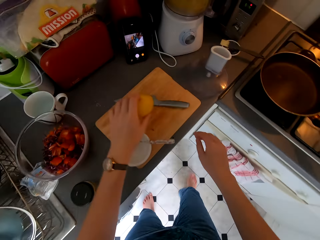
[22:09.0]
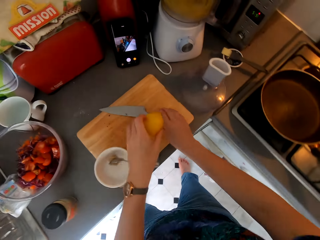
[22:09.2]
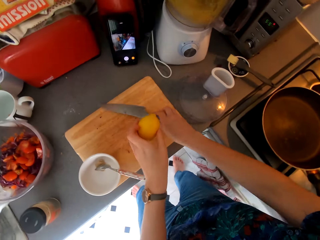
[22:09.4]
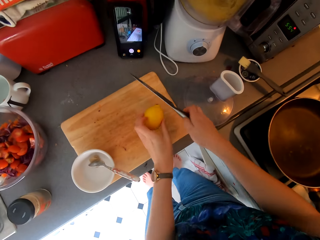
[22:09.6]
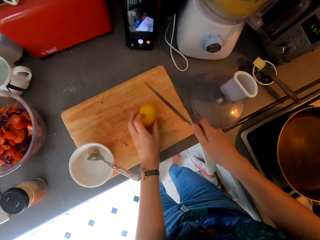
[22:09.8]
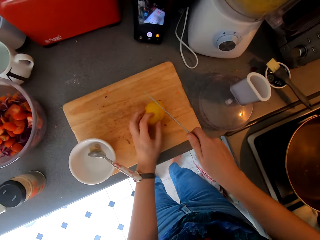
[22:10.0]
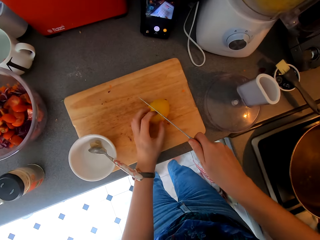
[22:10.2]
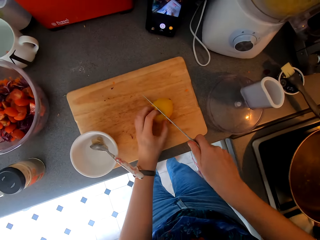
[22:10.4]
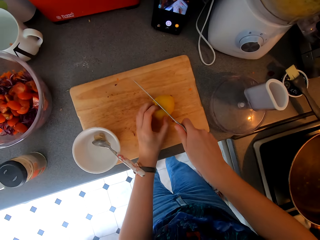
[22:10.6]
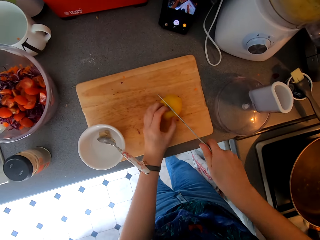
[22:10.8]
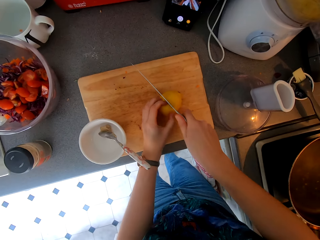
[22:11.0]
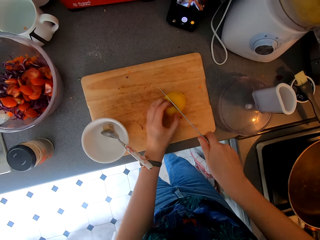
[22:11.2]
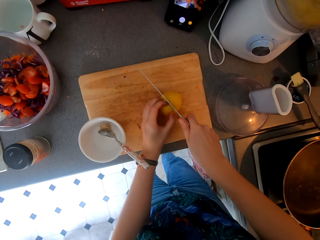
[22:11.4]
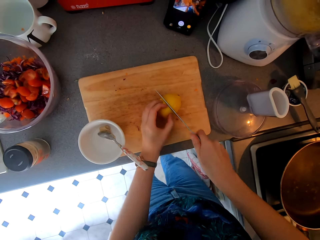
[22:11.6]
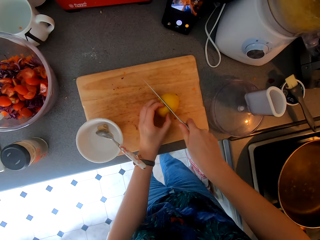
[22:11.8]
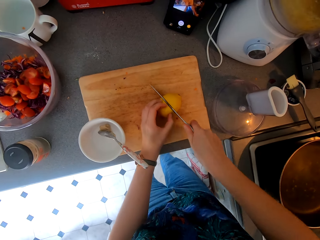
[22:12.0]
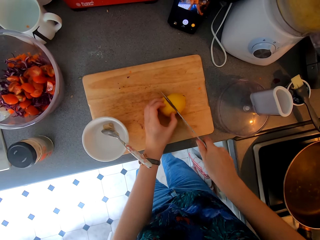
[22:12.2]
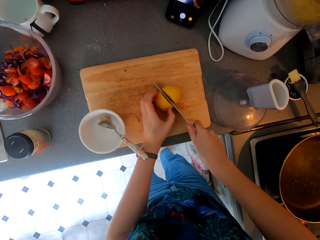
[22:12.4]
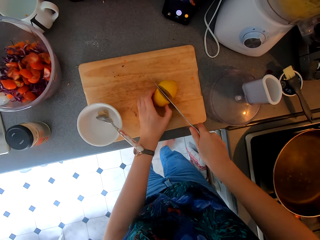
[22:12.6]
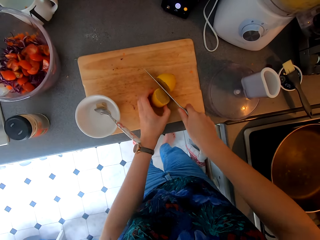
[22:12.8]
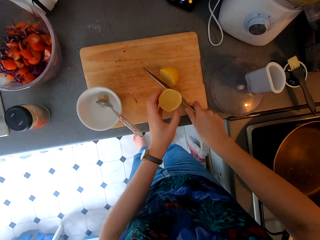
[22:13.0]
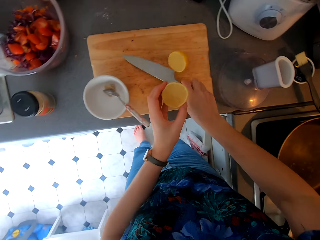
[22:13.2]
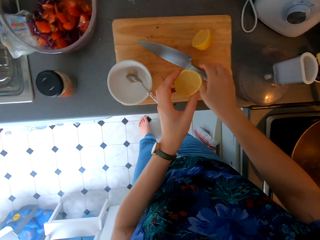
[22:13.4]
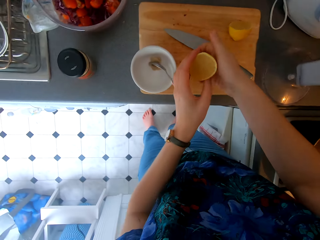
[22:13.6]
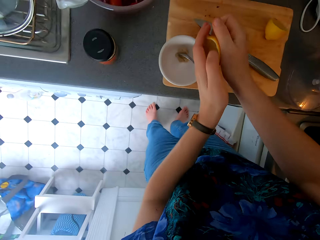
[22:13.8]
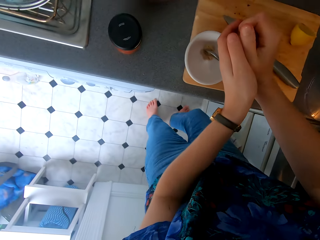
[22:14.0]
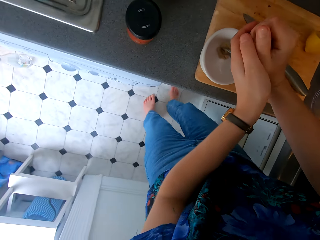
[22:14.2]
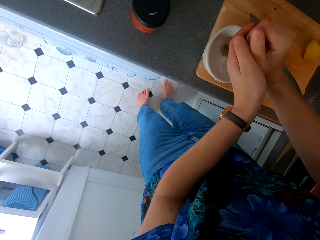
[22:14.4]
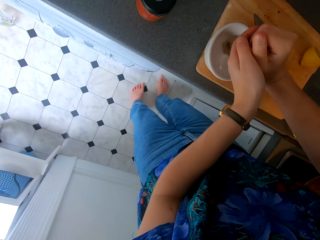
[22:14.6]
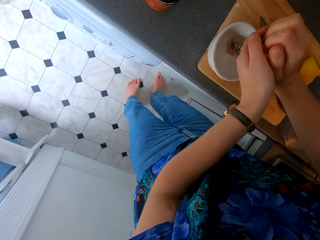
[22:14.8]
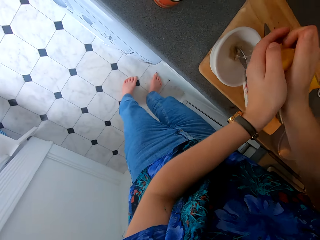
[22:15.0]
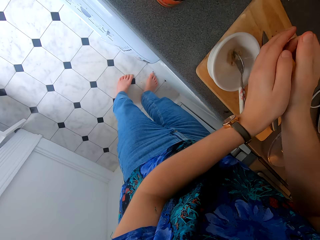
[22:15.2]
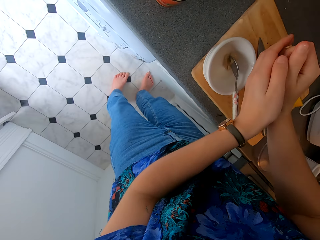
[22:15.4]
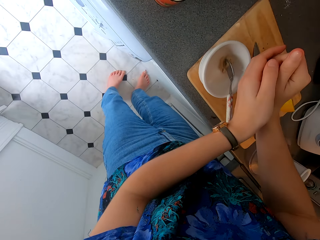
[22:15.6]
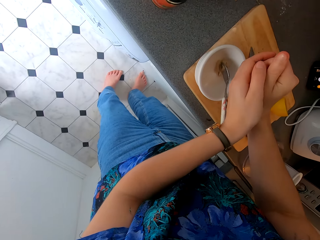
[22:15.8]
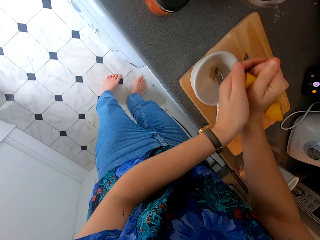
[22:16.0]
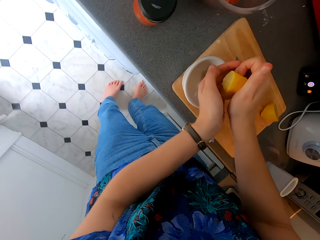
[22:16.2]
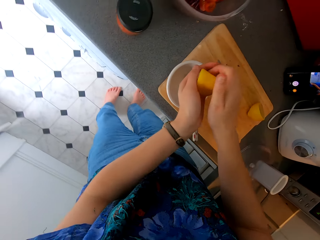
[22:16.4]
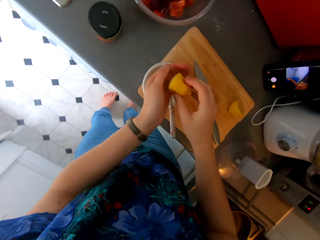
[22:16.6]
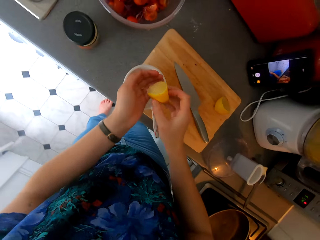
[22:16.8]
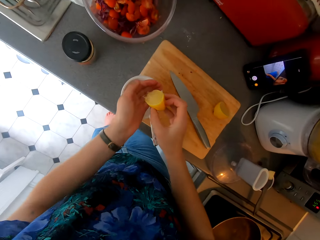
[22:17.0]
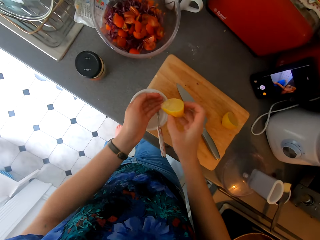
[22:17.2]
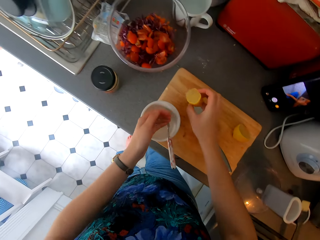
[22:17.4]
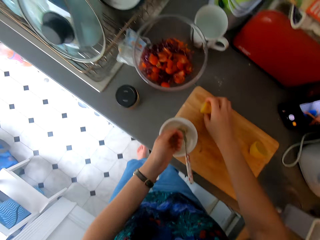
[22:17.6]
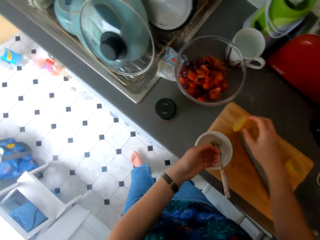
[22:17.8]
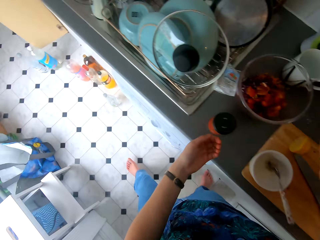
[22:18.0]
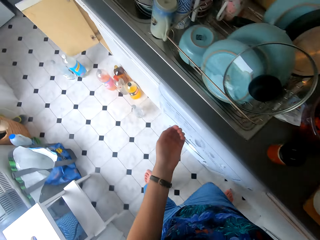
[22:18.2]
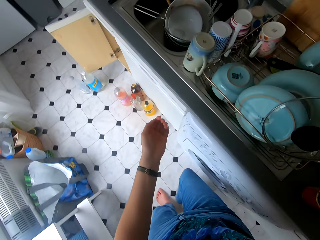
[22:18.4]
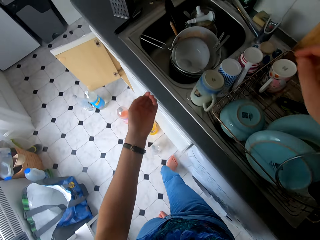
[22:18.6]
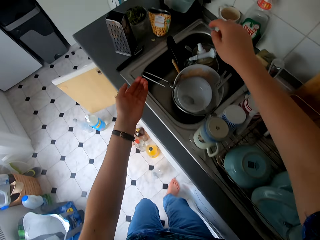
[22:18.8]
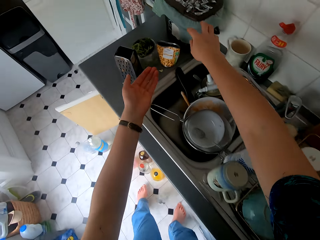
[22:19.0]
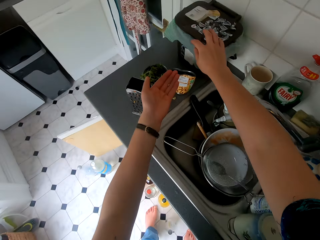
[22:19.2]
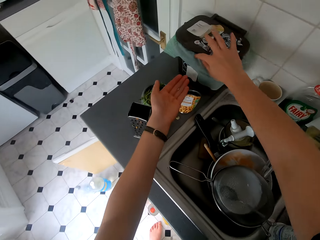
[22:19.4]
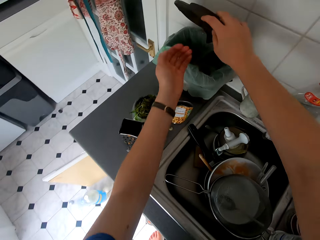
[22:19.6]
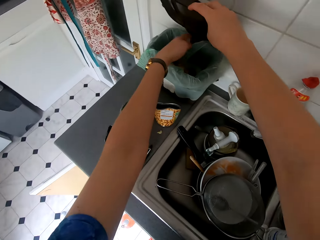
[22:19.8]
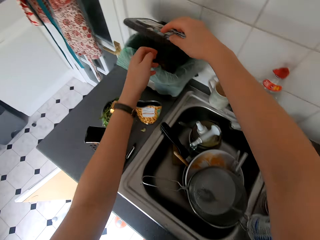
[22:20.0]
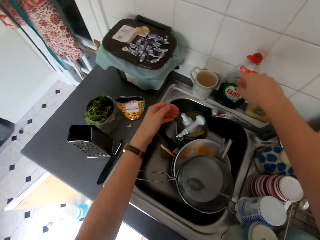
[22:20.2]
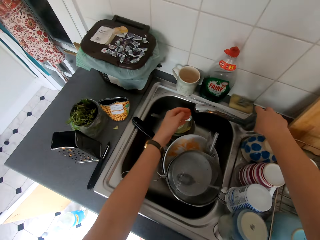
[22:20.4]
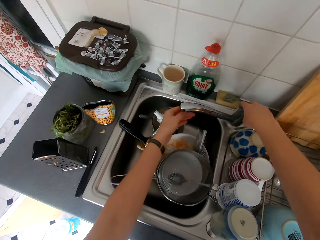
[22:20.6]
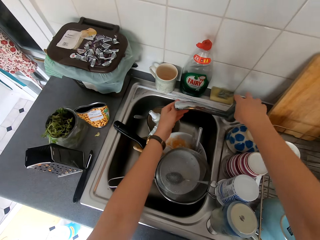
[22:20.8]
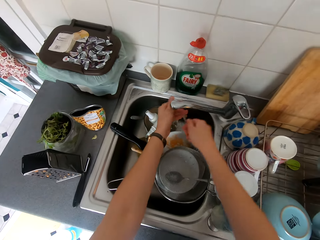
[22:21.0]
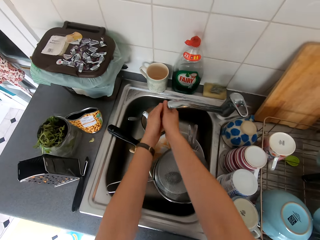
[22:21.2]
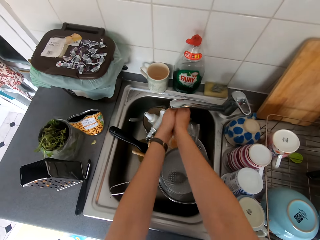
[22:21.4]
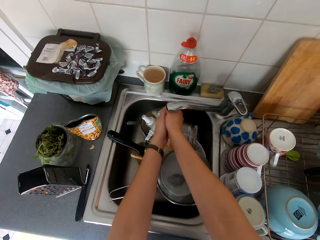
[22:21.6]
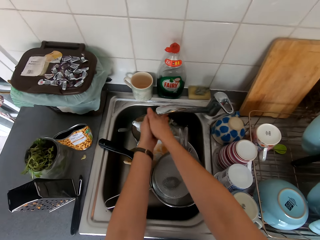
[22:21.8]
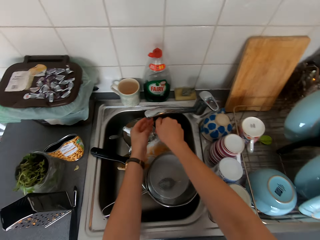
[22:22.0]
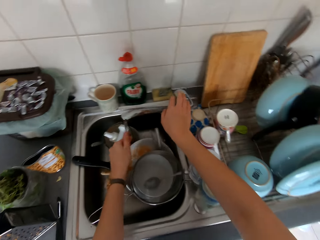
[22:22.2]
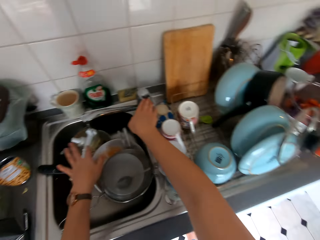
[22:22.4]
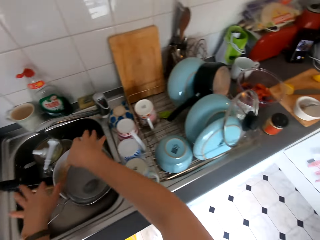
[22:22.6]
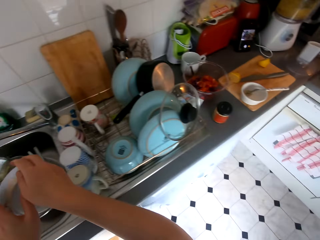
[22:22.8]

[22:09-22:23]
The camera wearer moves towards the countertop. She cuts the lemon. She squeezes the lemon in the plate. She places the lemon on the chopping board. She moves towards the sink and walks around the kitchen. She throws the lemon seeds in the dustbin. She opens the water tap and washes her hands.

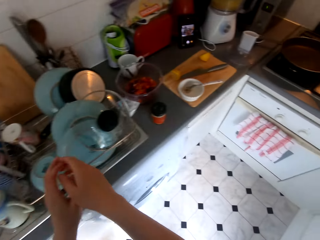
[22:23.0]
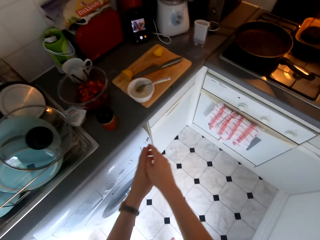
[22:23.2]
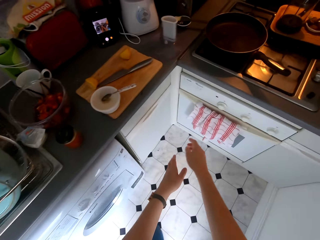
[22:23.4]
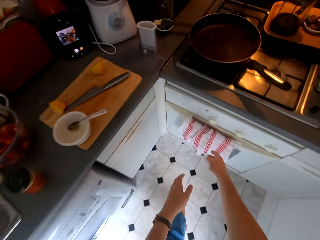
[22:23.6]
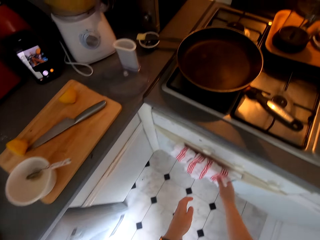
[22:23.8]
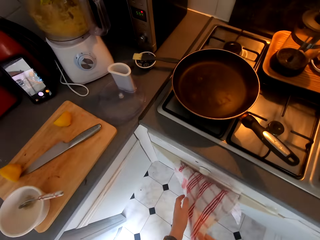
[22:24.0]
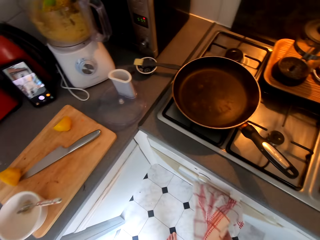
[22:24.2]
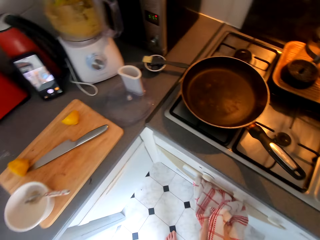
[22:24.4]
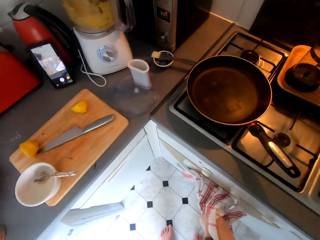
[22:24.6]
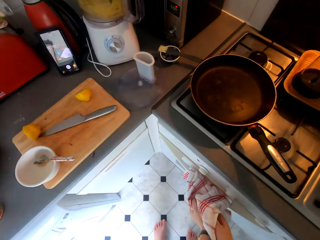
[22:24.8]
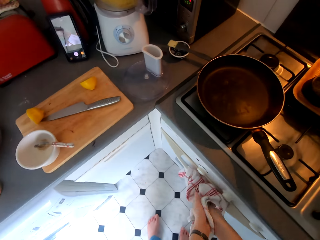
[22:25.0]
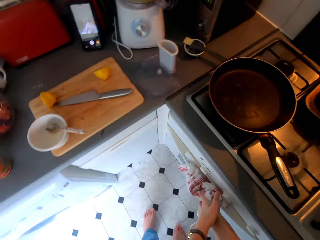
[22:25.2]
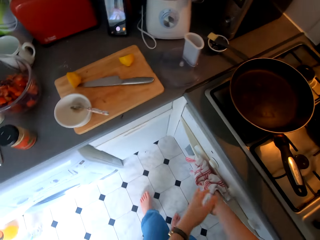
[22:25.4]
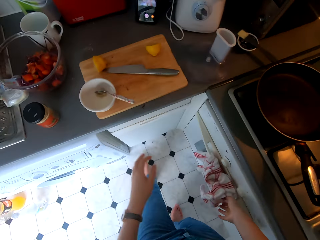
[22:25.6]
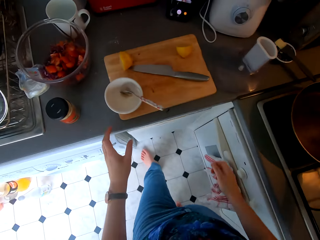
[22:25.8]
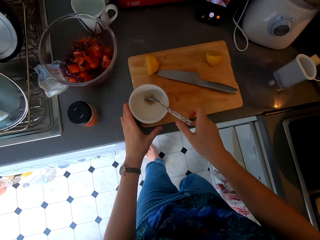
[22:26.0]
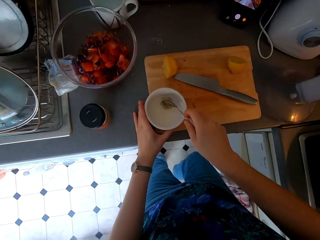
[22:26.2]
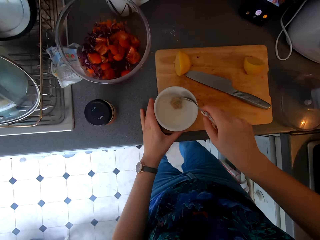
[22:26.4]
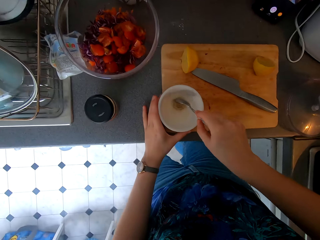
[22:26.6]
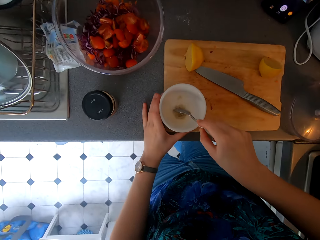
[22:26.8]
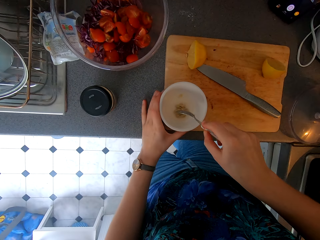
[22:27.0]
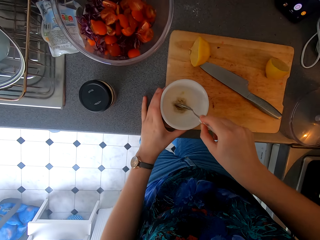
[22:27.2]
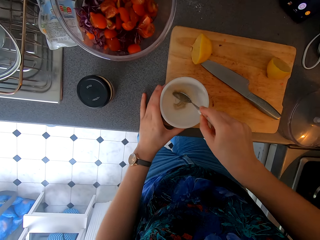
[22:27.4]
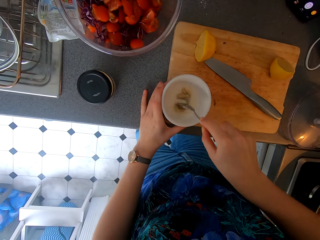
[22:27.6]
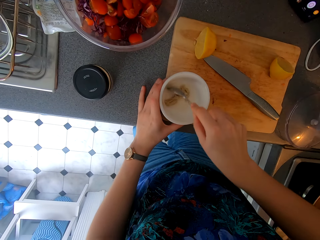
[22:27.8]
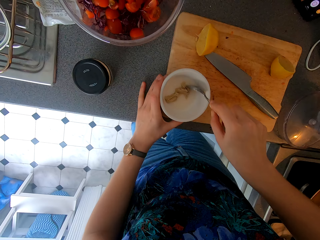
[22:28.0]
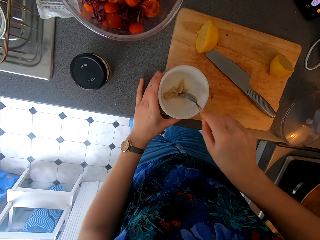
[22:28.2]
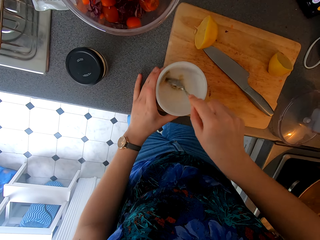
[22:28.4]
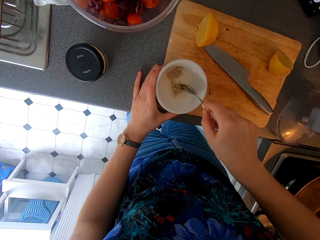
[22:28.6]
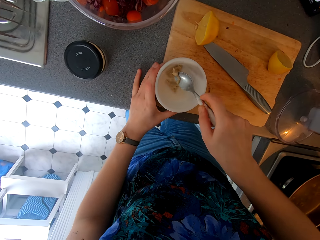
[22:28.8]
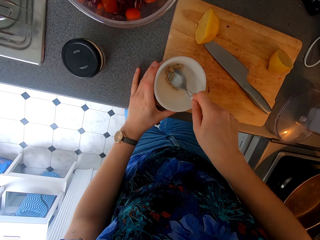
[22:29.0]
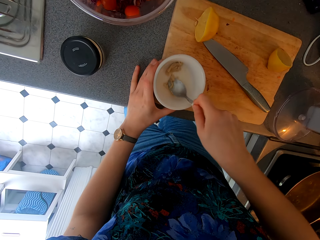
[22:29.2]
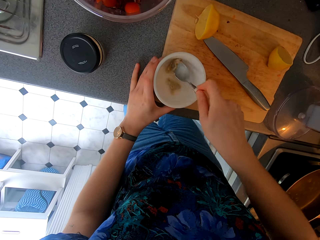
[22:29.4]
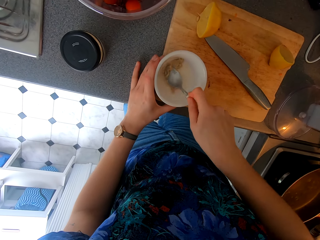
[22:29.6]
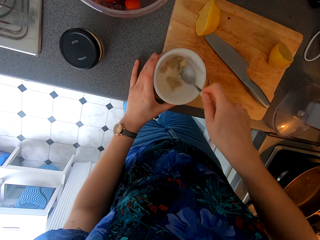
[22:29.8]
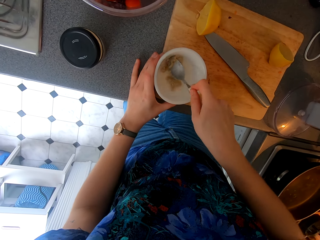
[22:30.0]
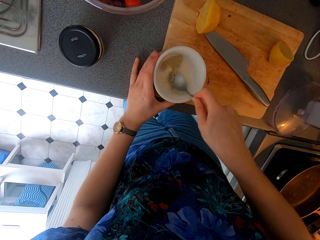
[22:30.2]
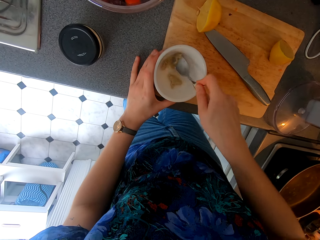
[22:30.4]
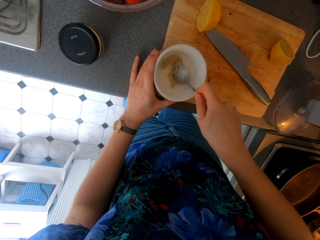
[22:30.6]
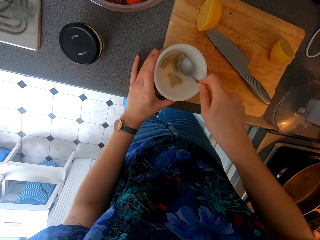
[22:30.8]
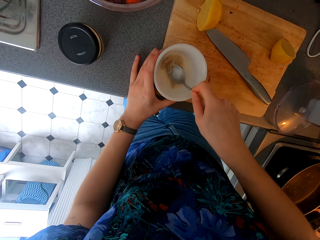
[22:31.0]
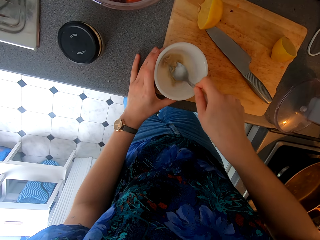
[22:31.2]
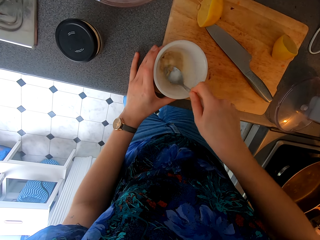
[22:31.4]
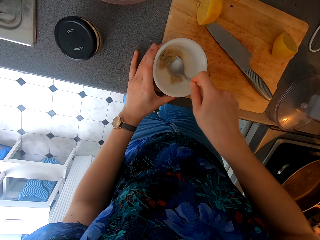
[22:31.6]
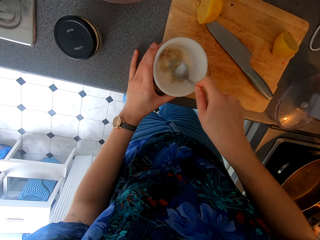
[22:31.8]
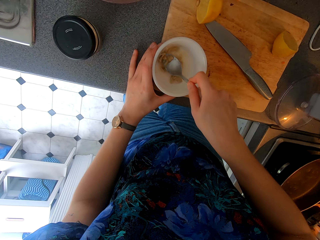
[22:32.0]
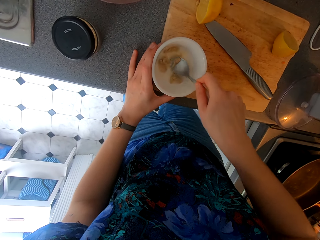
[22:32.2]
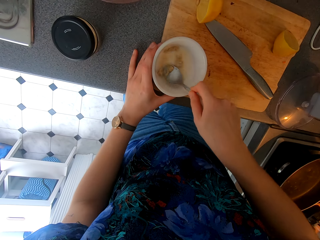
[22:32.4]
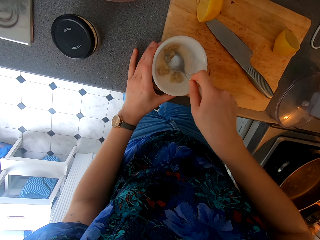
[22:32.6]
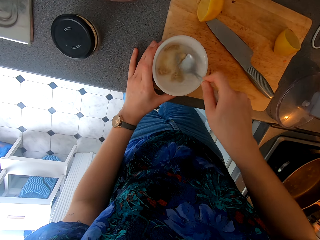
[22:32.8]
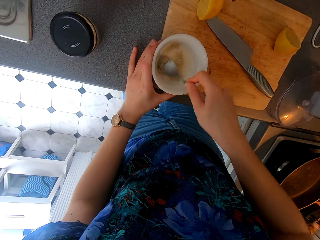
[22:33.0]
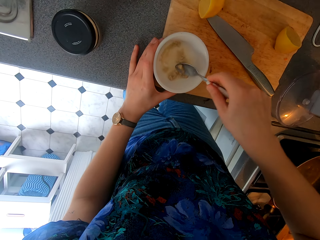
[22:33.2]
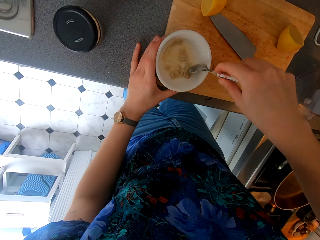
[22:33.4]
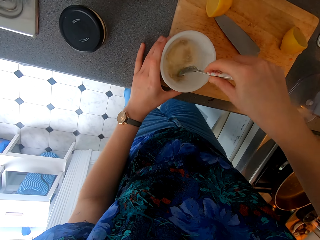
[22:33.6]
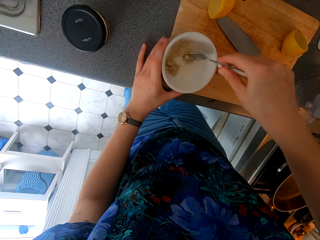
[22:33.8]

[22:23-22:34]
The camera wearer walks around the kitchen. She closes the water tap and moves towards the countertop. She wipes her hands with a kitchen towel. She mixes something on the plate and holds the bowl.
